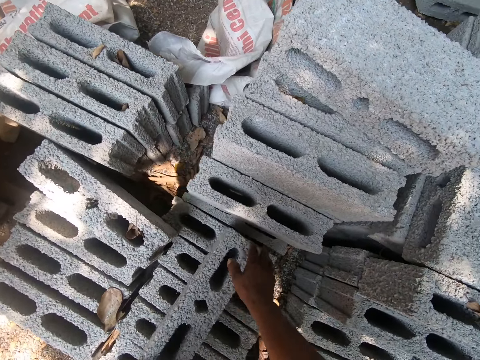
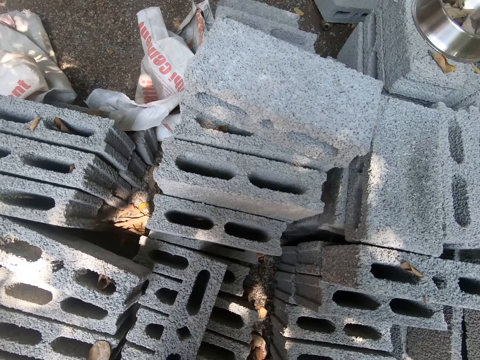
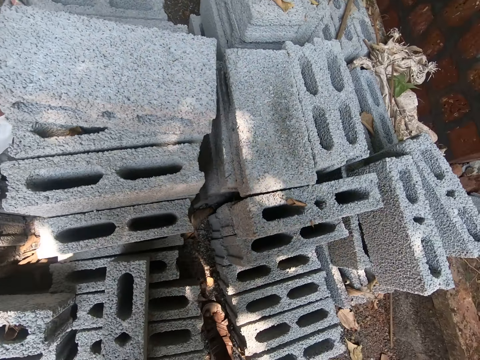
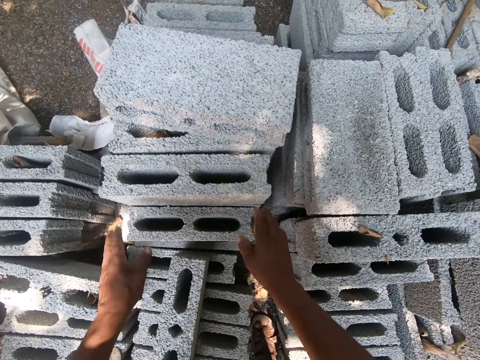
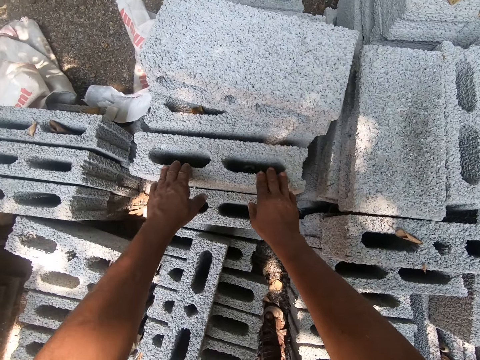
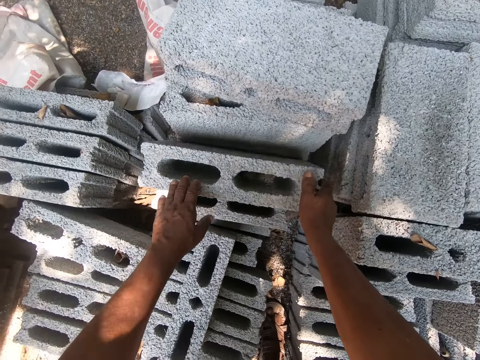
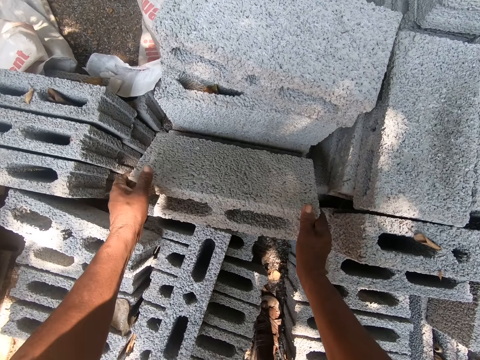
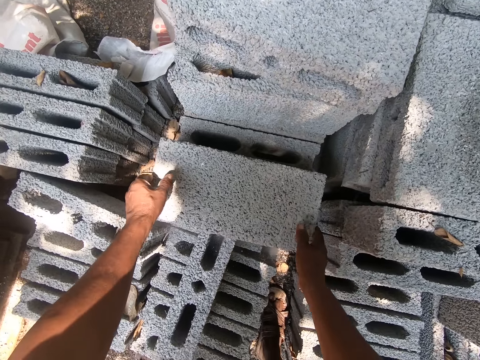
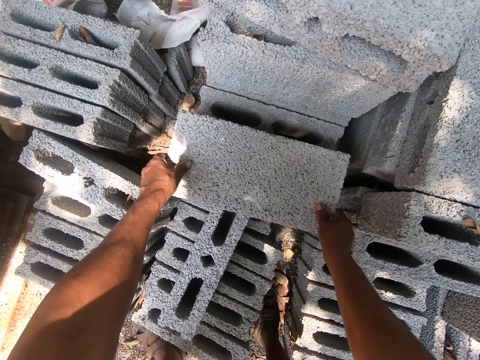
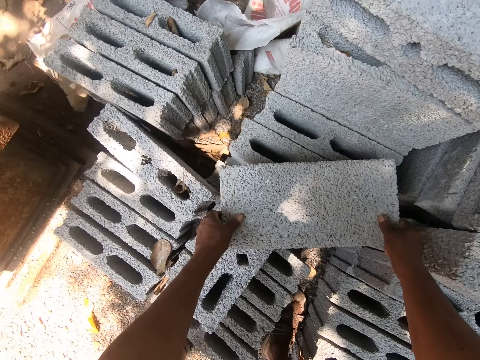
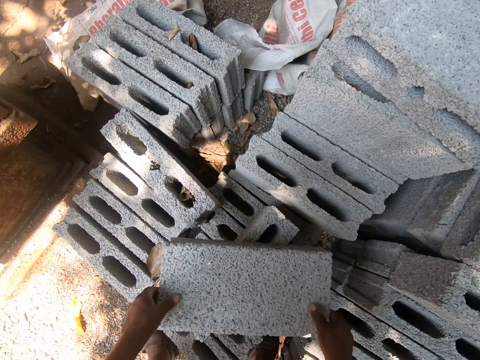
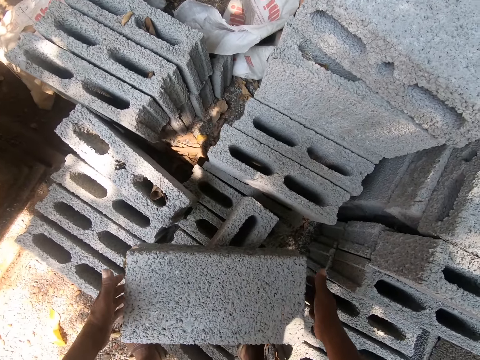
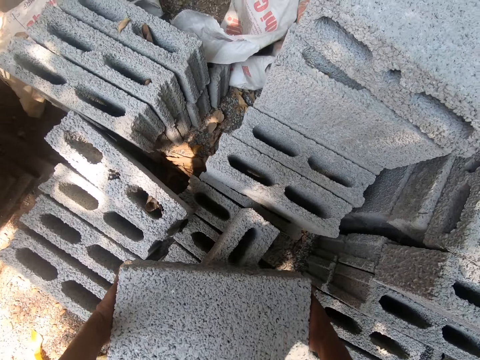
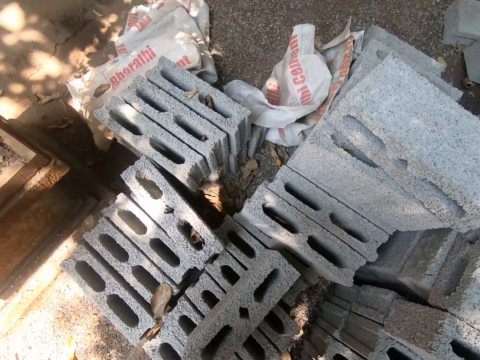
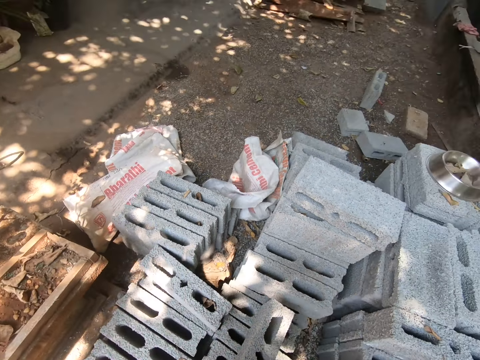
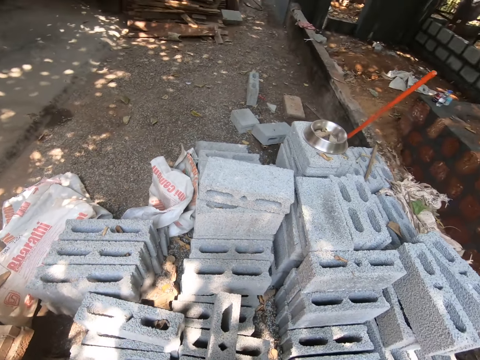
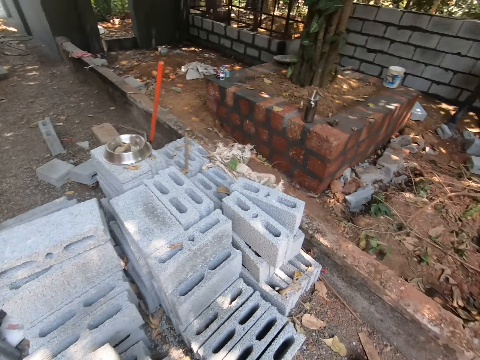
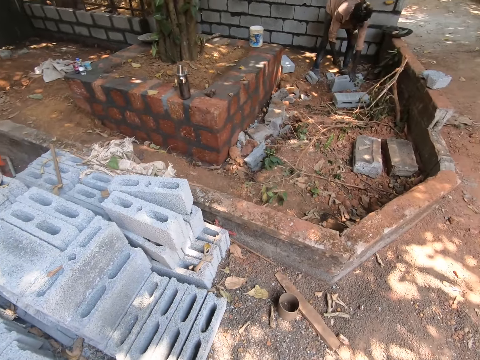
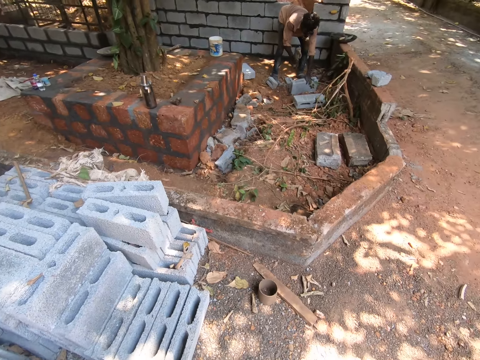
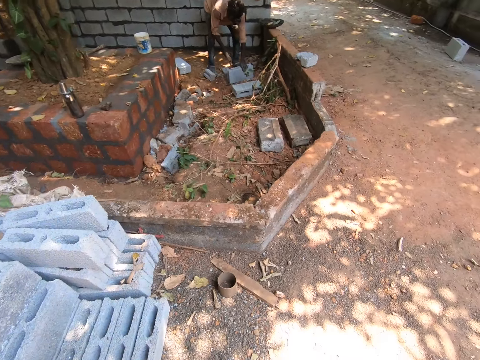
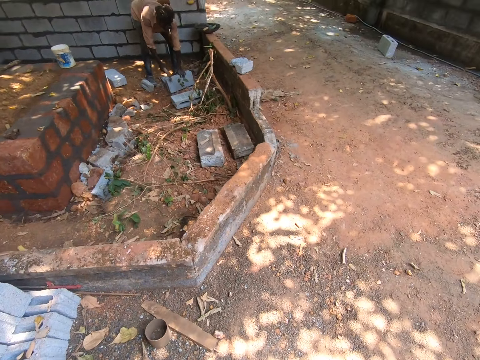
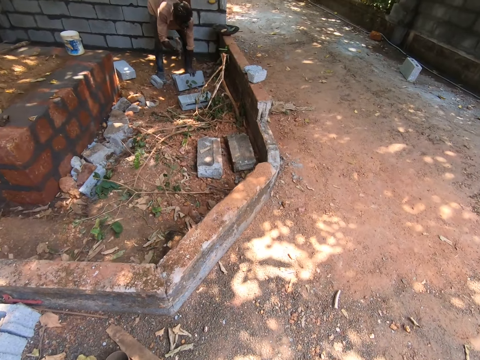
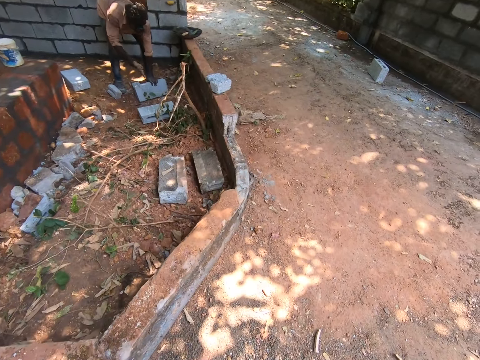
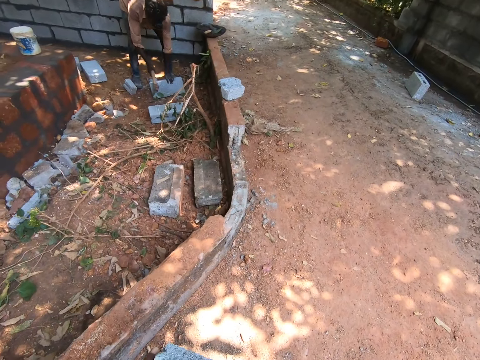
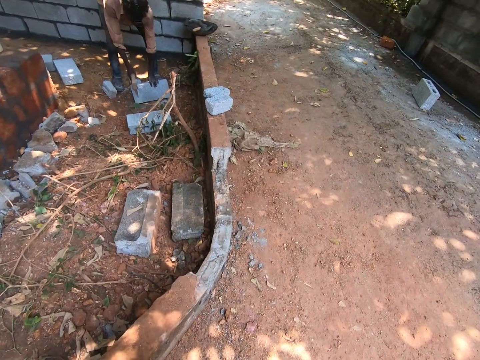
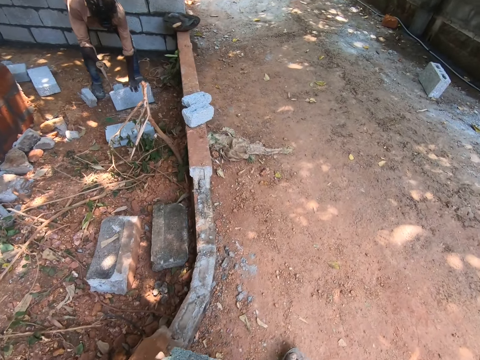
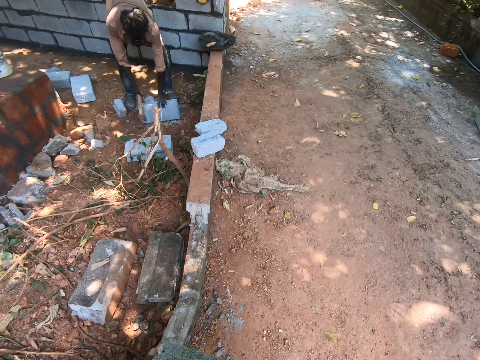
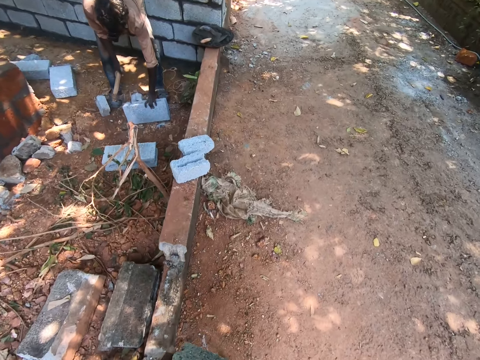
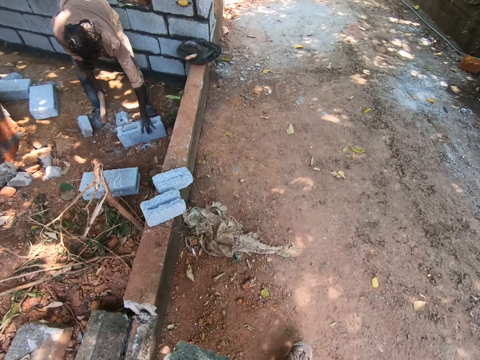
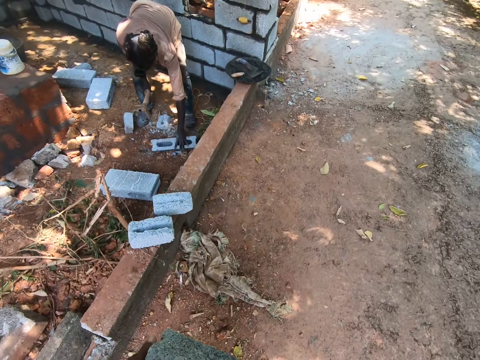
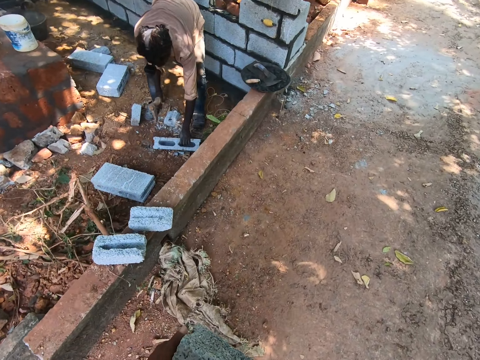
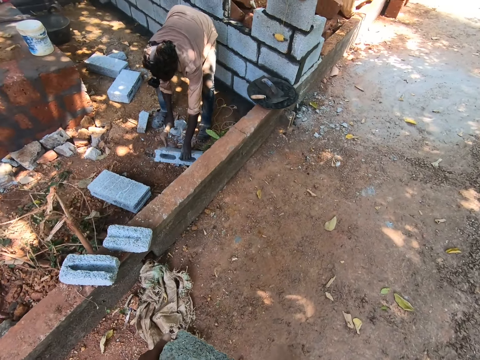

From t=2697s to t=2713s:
The camera wearer drops the cement block on a pile of cement blocks with his hands. He lifts a block. He moves a cement block on the pile of cement blocks with his hands. He moves the cement block on the pile of cement blocks with his hands. He pulls the block. He lifts the cement block on the pile of cement blocks with his hands. A man chips a cement block on the ground with the axe in his right hand. The camera wearer carries the block. The man trims the block.

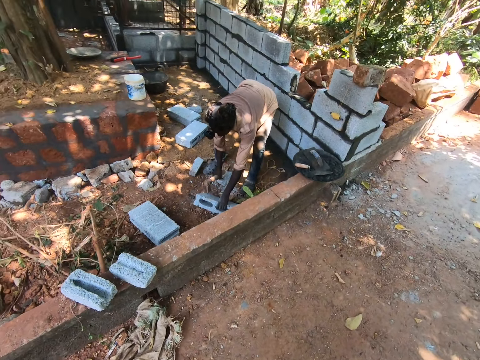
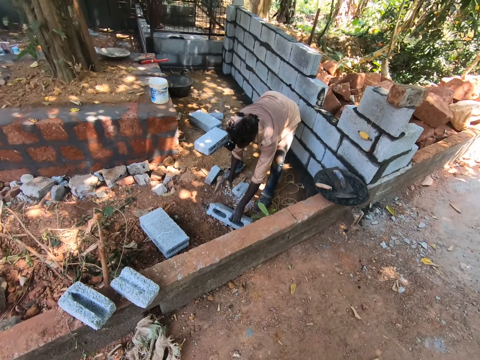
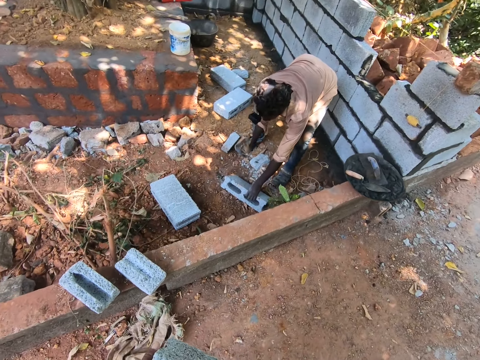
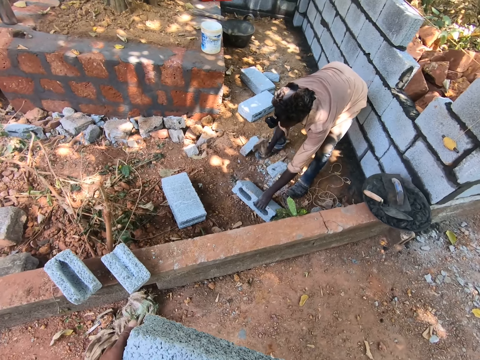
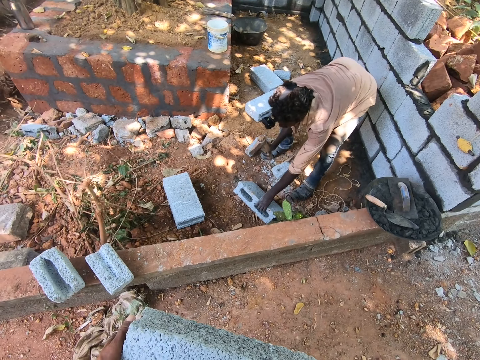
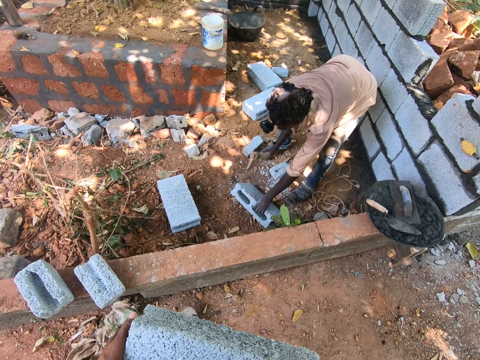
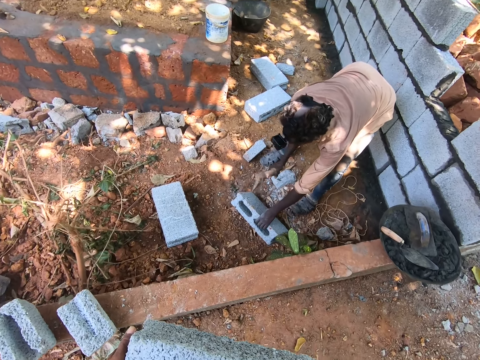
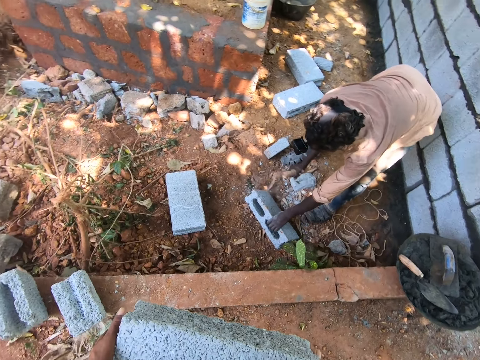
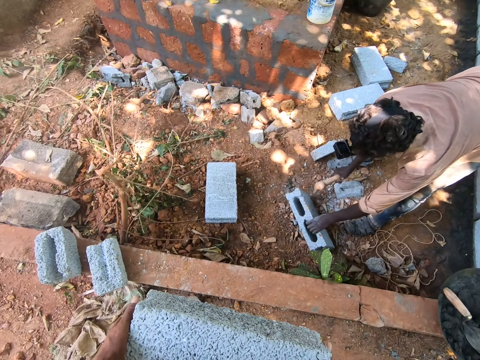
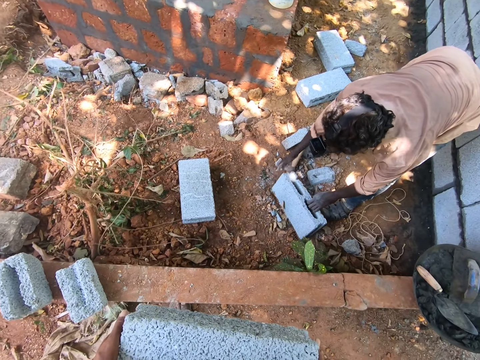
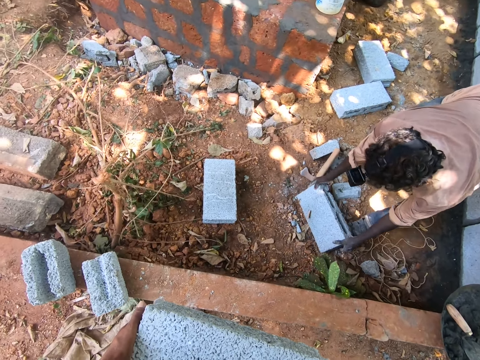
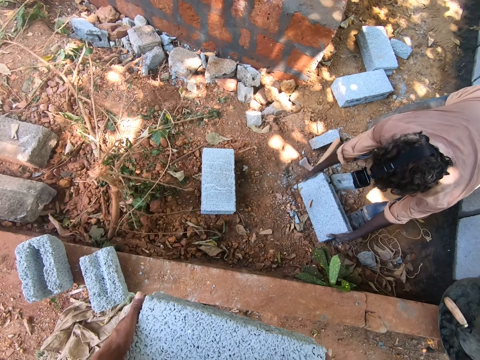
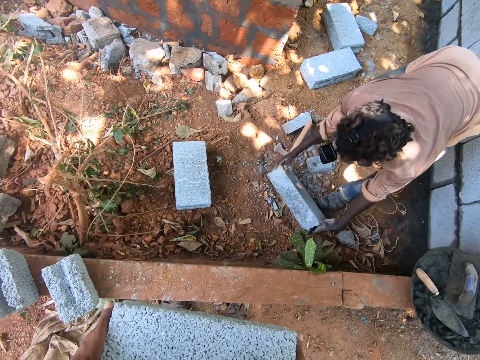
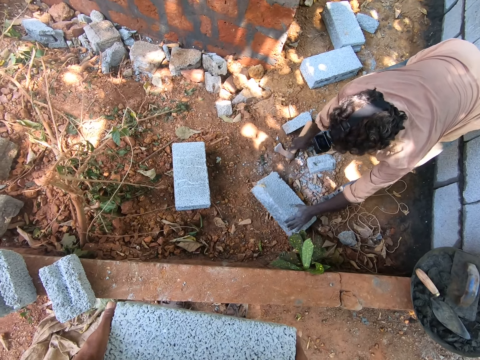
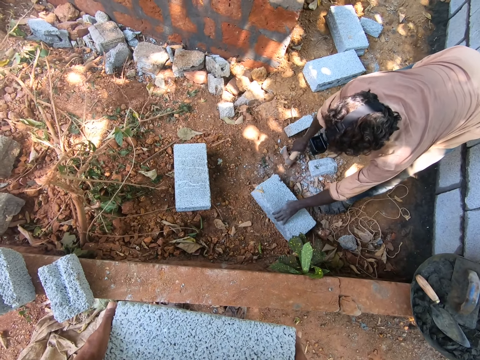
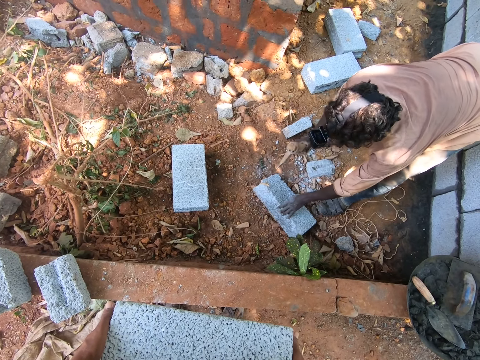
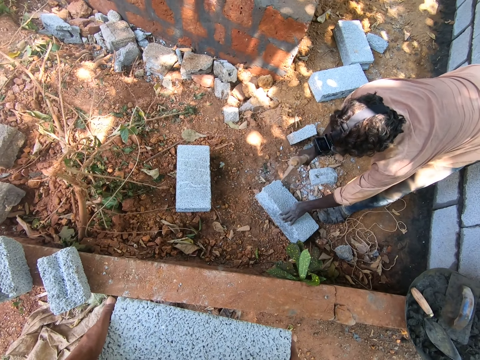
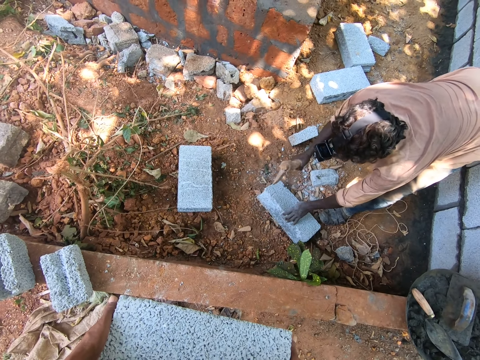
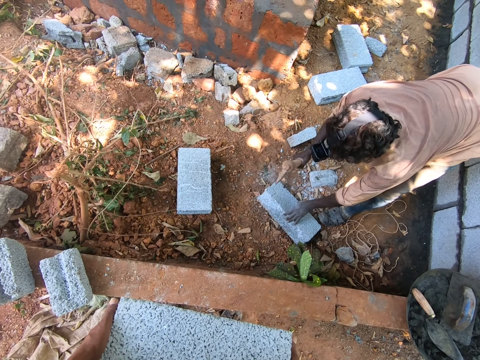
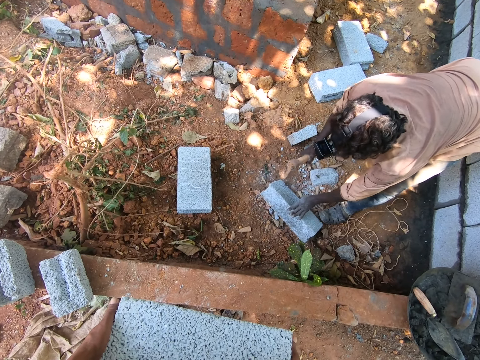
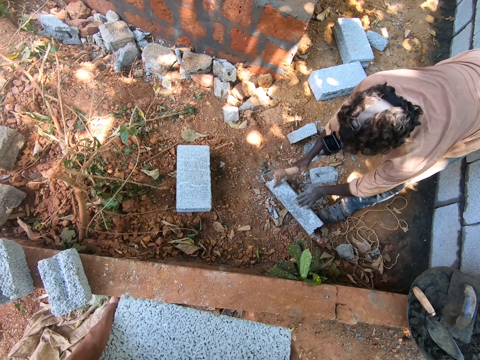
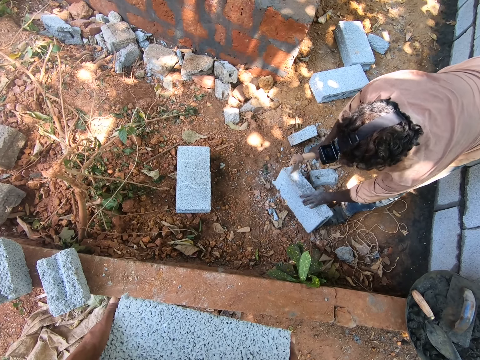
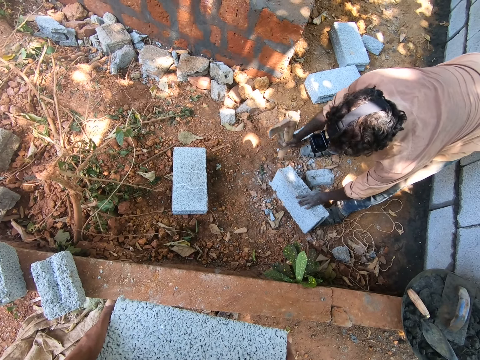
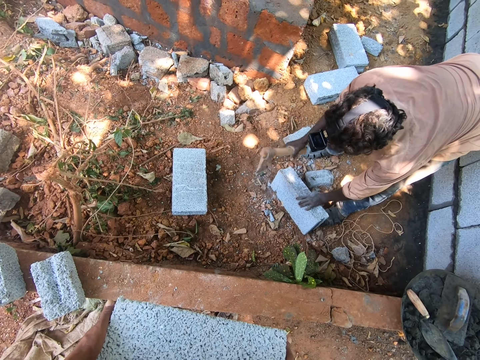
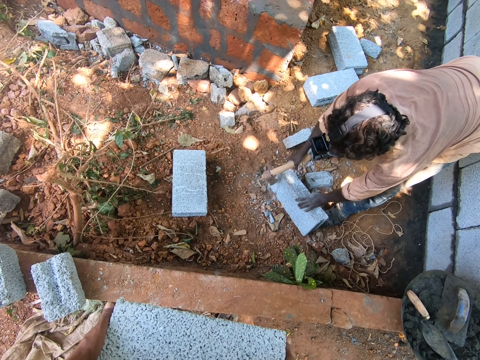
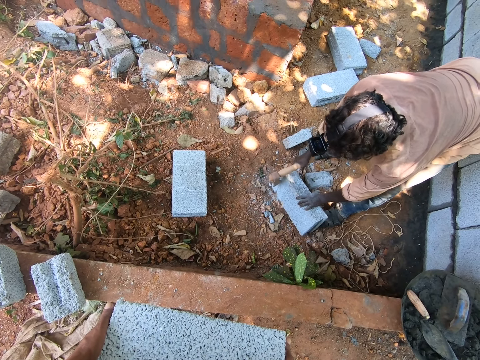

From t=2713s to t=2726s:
The camera wearer stands in front of a person. The person shapes the brick with the axe.
